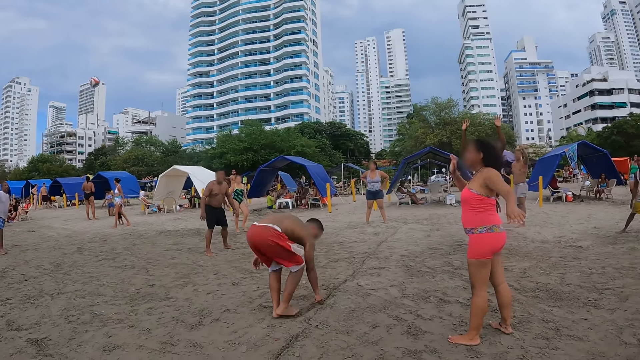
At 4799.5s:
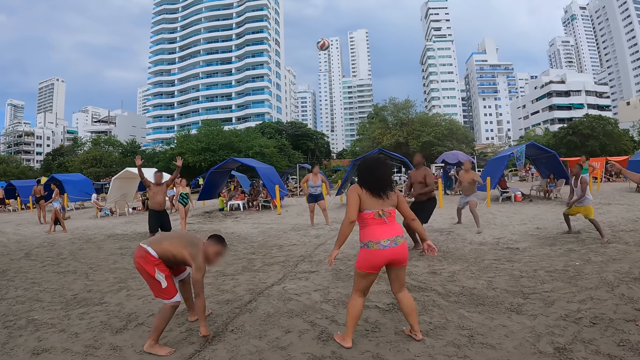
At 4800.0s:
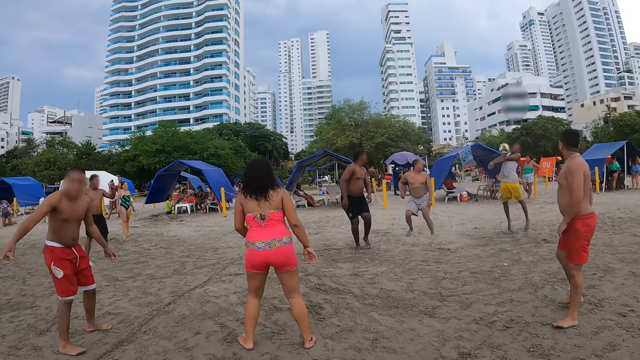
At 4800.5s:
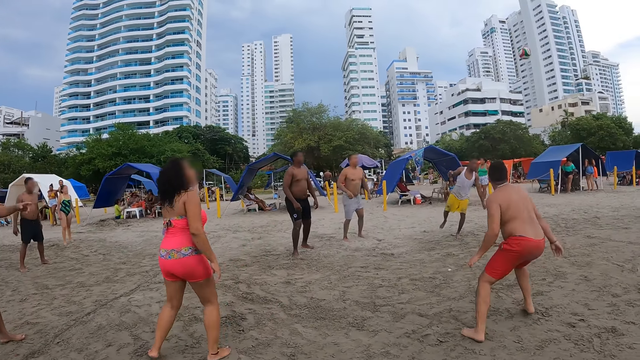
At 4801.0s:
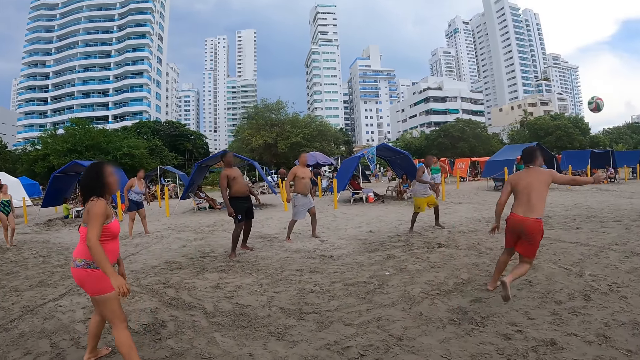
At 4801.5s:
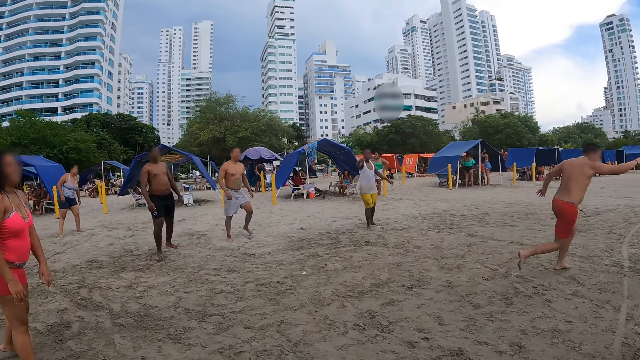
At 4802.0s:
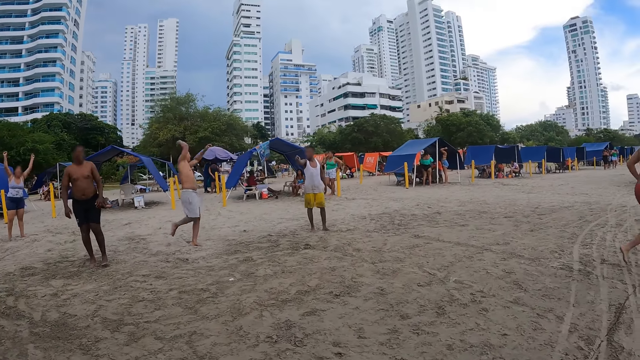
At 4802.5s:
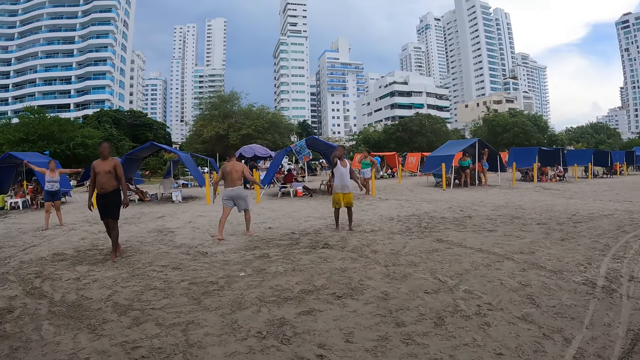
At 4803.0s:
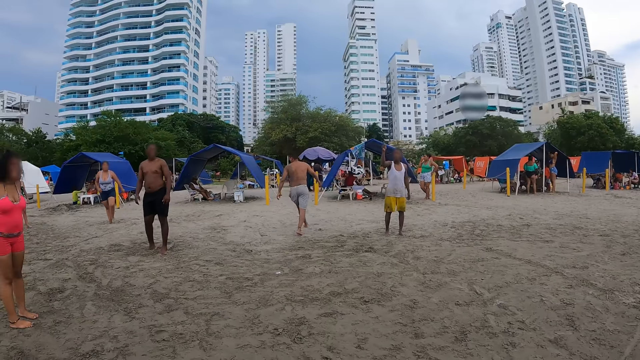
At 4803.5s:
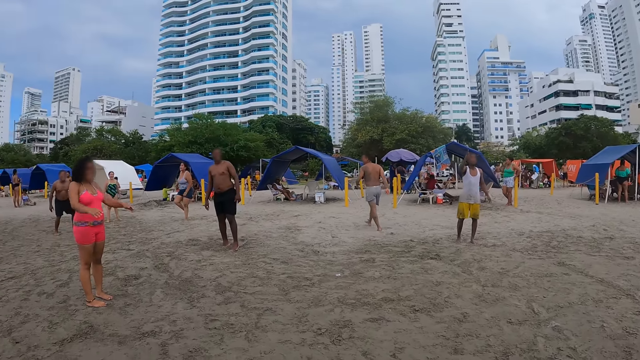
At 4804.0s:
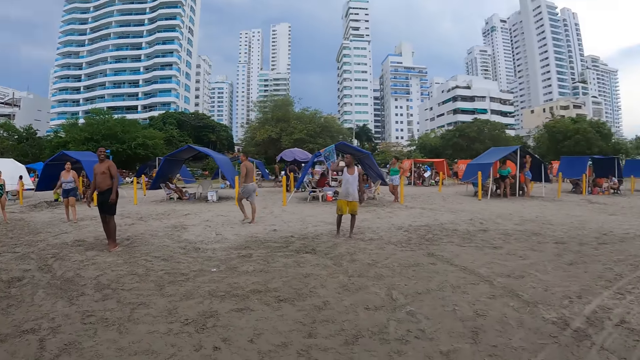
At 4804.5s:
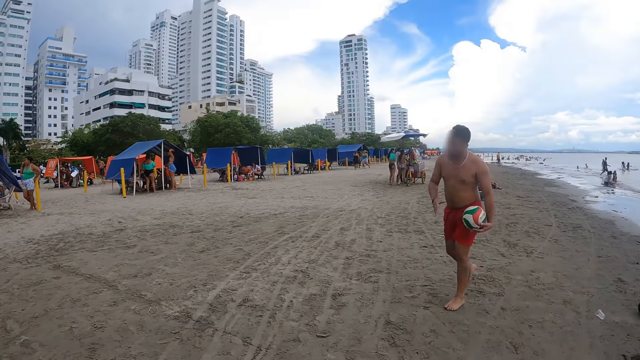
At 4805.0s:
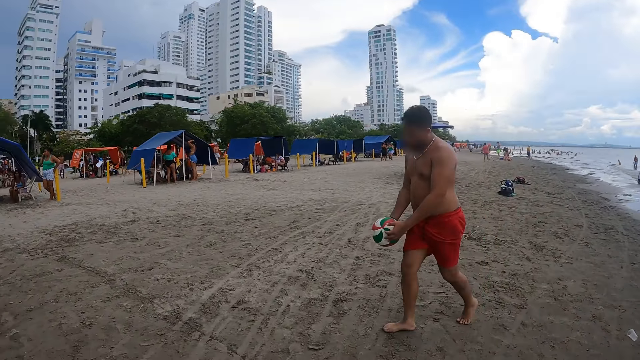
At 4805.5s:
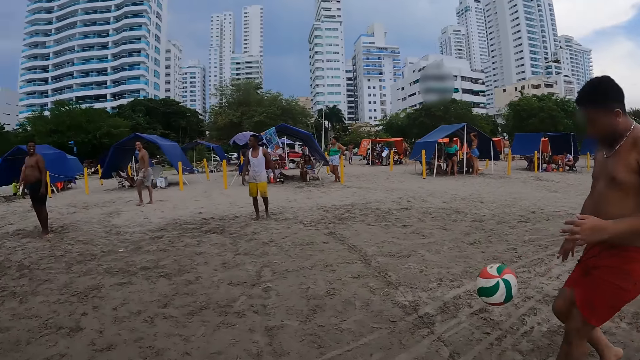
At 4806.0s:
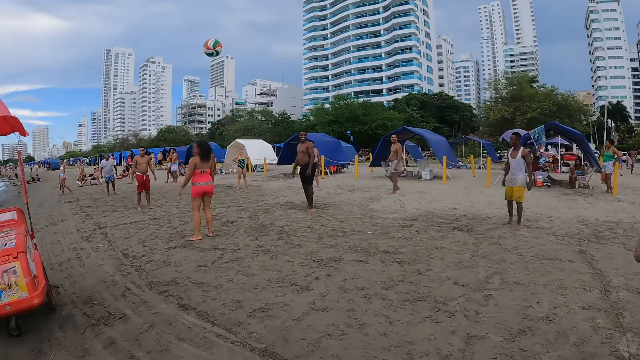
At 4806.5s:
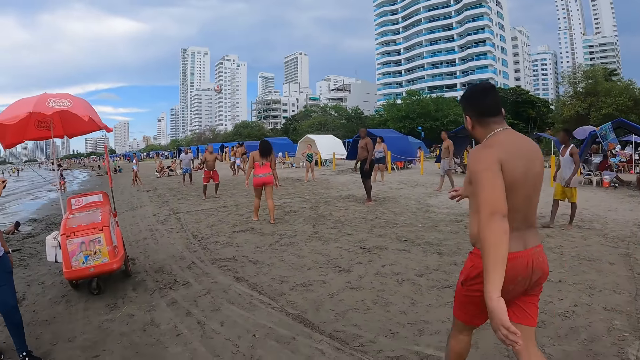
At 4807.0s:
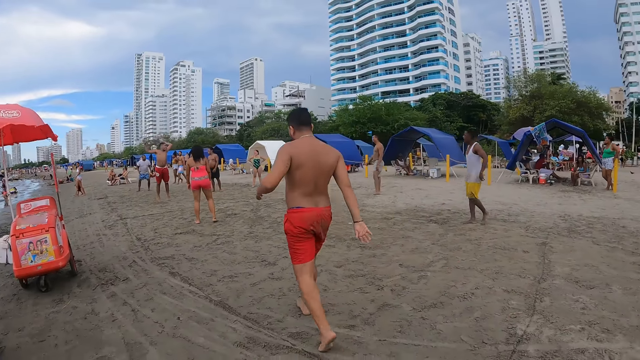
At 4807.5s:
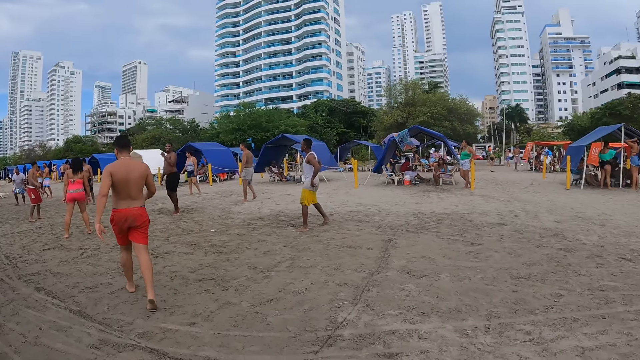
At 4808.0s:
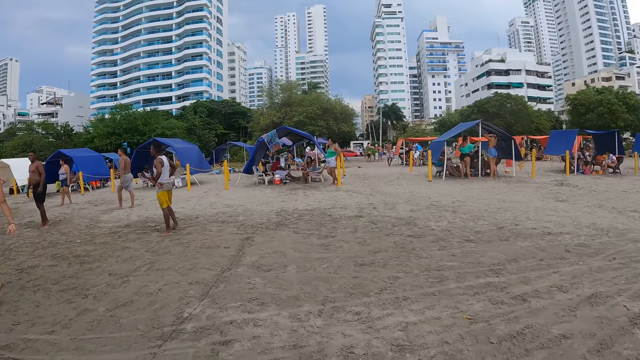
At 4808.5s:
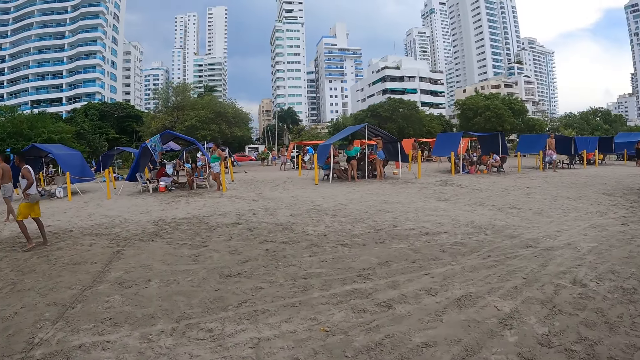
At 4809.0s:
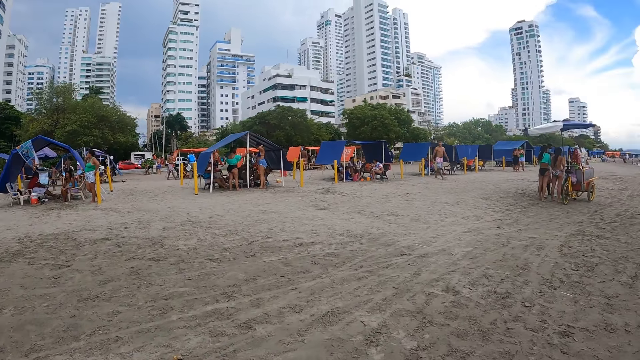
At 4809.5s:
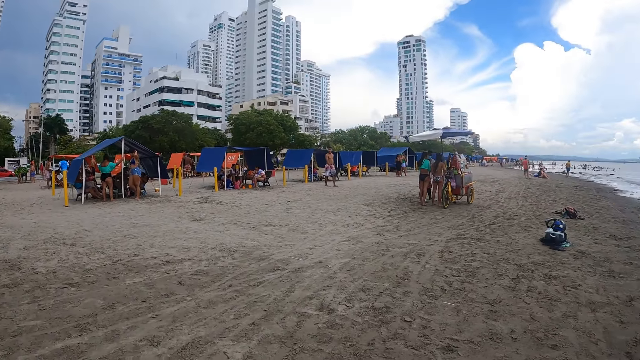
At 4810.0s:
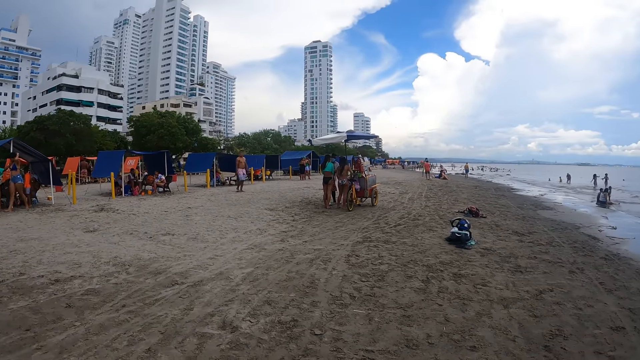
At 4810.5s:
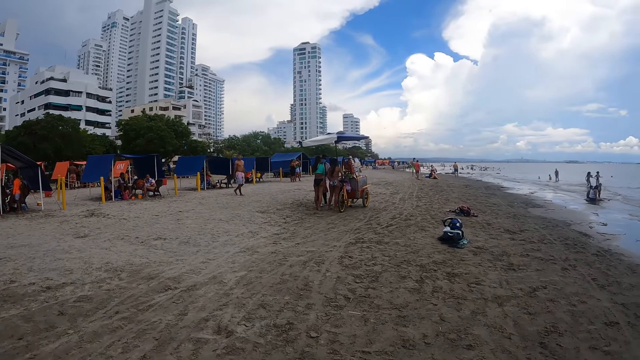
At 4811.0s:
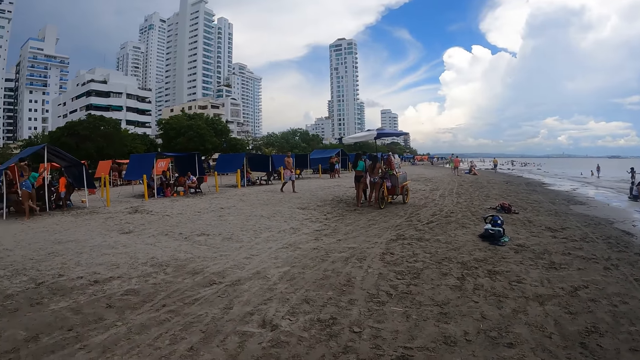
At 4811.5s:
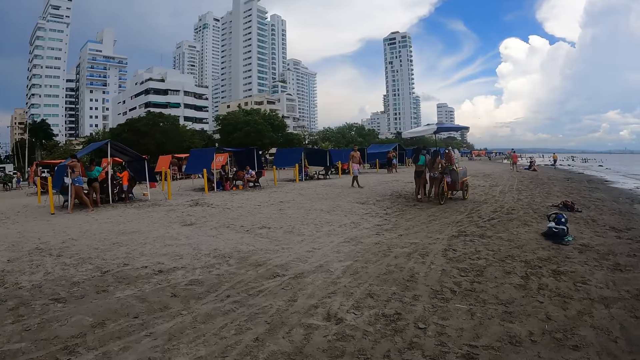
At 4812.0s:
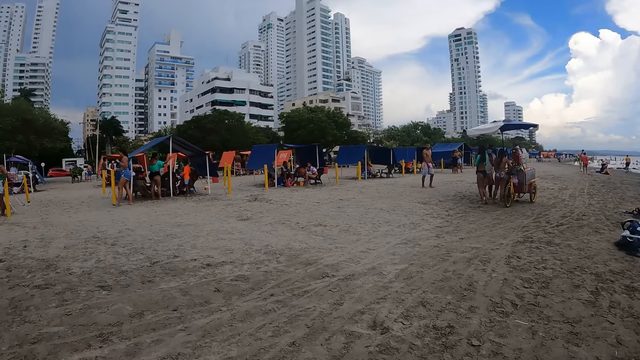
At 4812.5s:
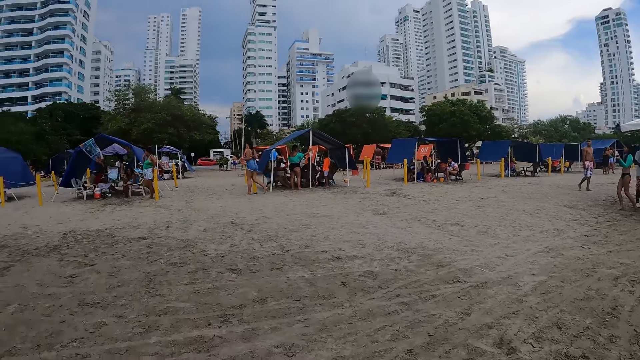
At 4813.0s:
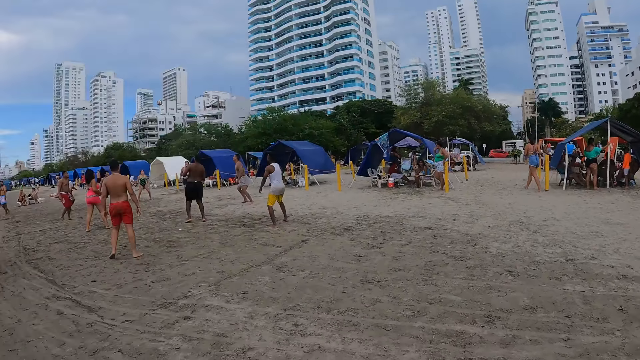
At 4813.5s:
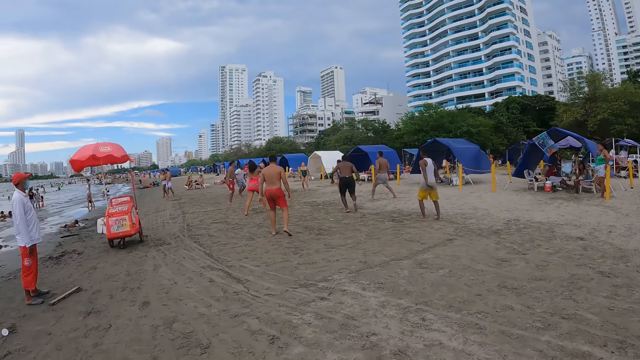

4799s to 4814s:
A woman waves at the camera wearer. A person wipes. Another person plays volleyball. Another person holds the ball with the left hand, holds the ball with both hands and plays the ball. The camera wearer looks around. They walk on the beach.

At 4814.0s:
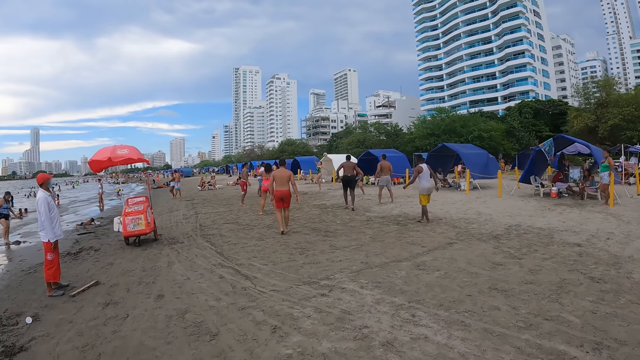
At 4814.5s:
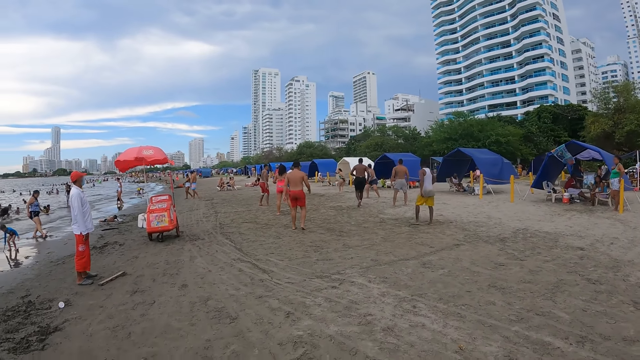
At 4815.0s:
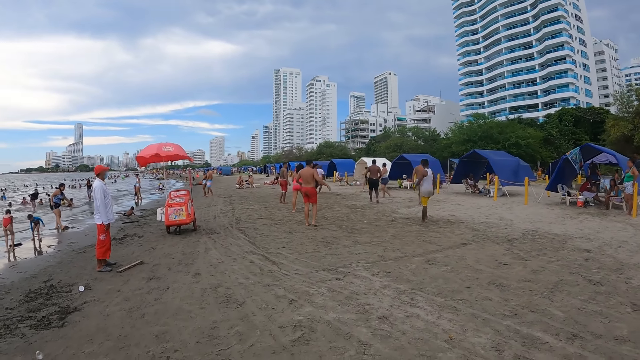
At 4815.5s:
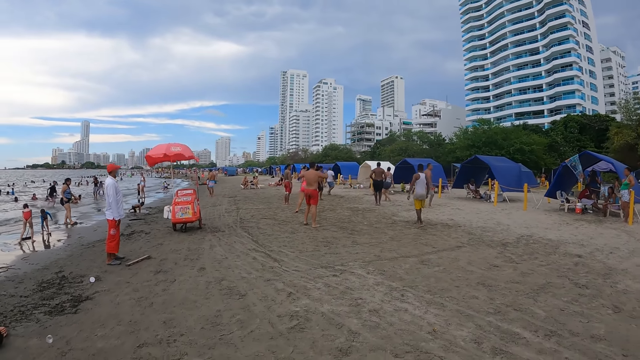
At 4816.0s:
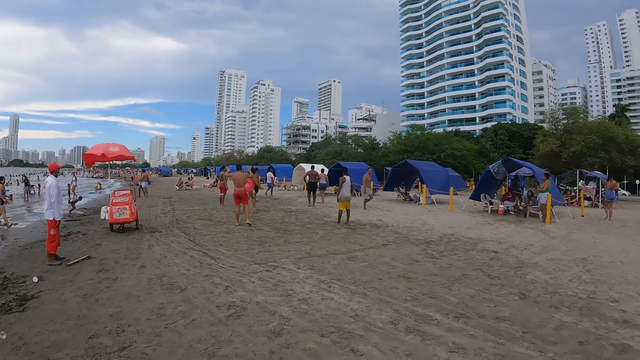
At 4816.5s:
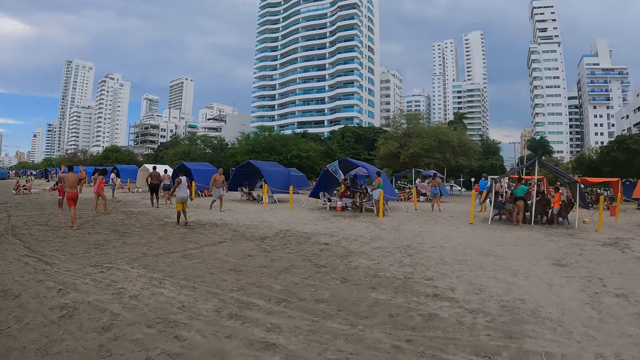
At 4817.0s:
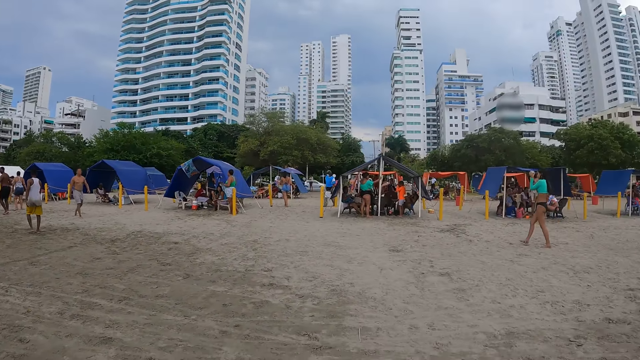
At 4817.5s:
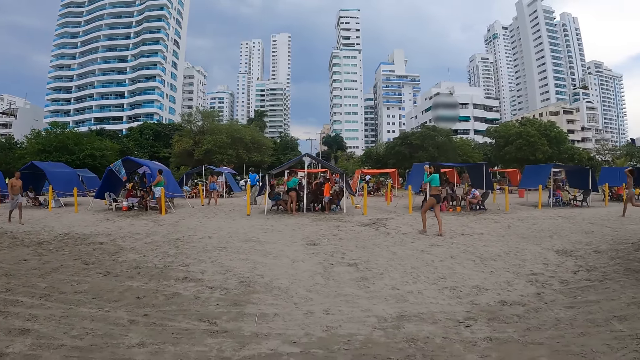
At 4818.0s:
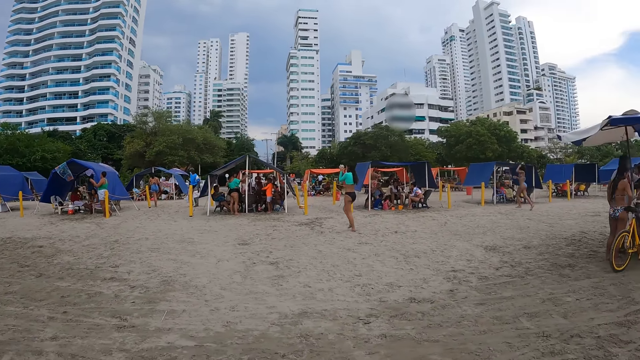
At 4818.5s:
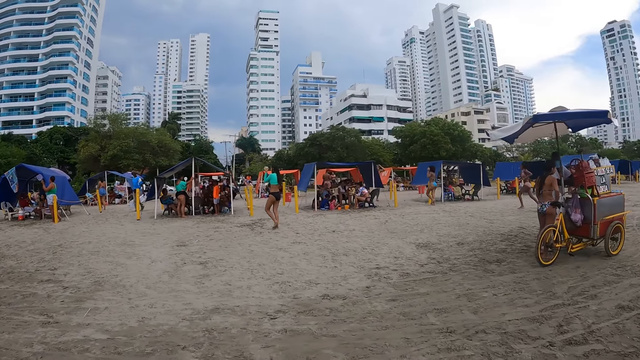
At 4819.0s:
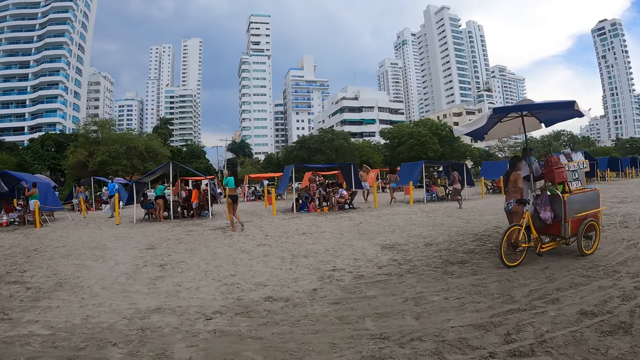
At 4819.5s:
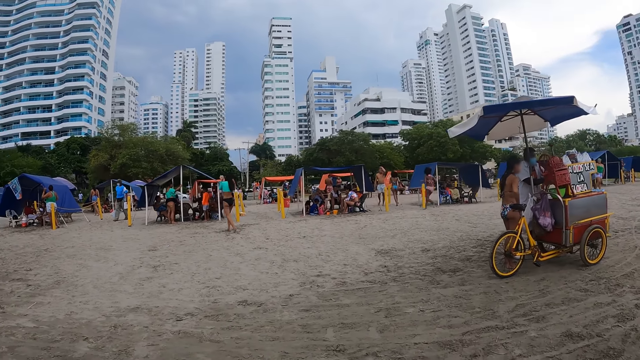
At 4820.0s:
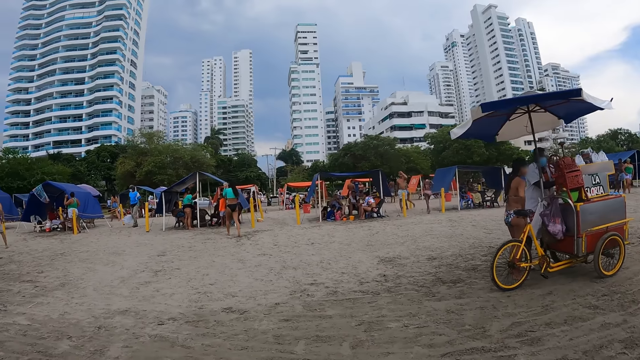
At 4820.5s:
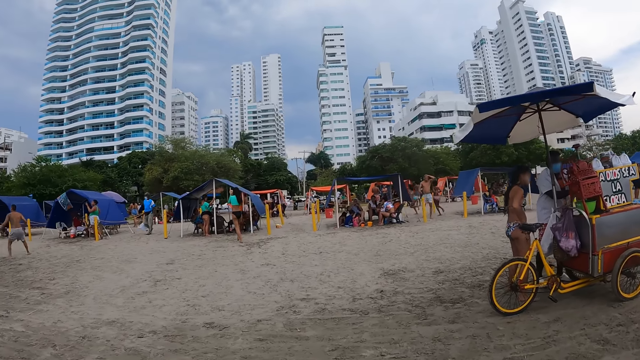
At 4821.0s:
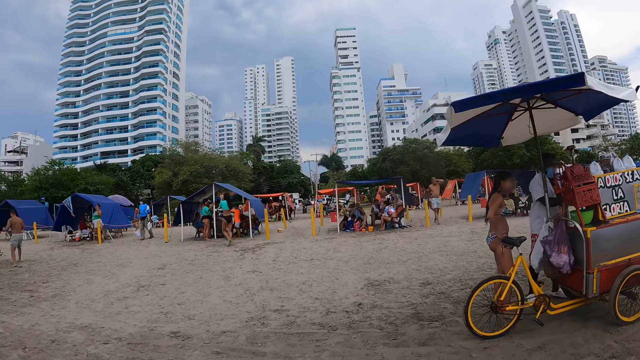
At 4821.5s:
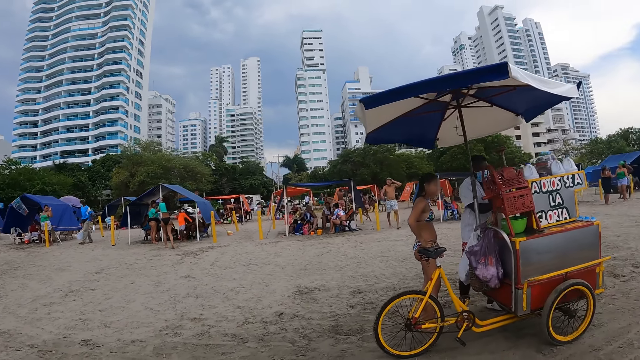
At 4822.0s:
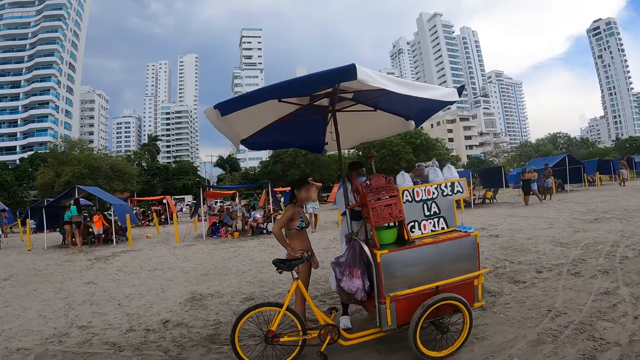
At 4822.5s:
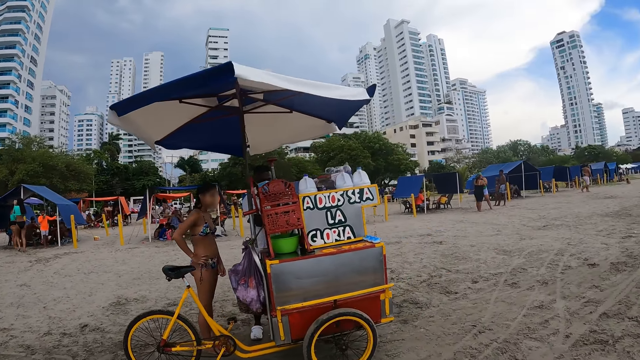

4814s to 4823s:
The camera wearer looks around. They walk on the beach.
